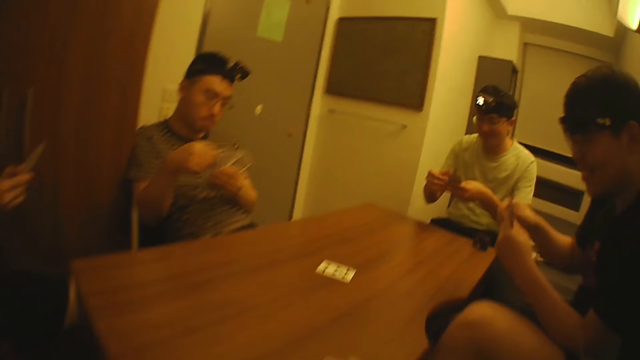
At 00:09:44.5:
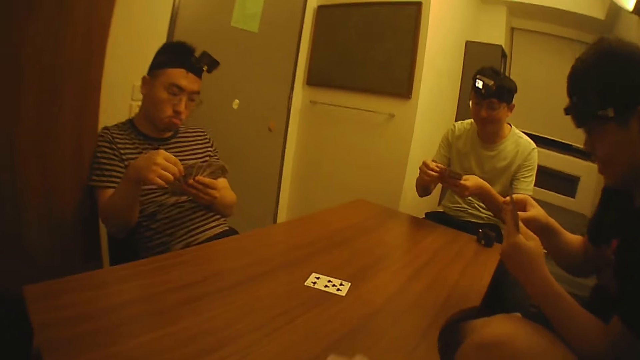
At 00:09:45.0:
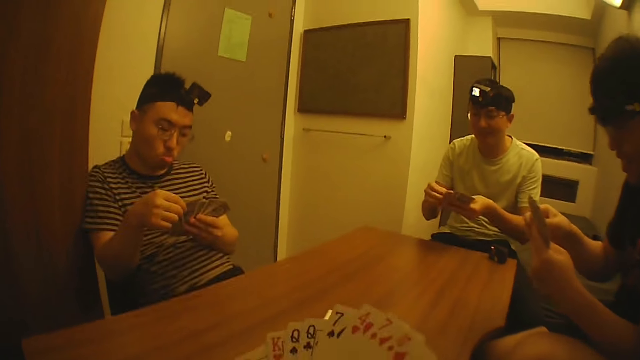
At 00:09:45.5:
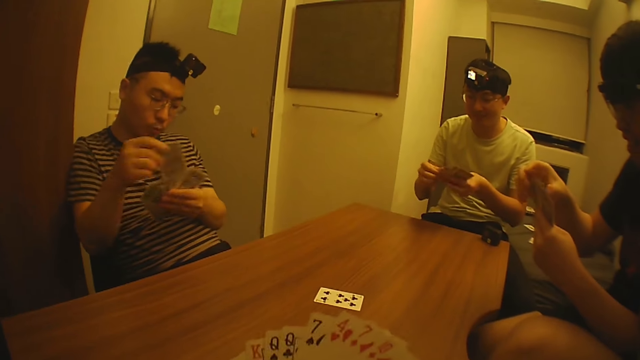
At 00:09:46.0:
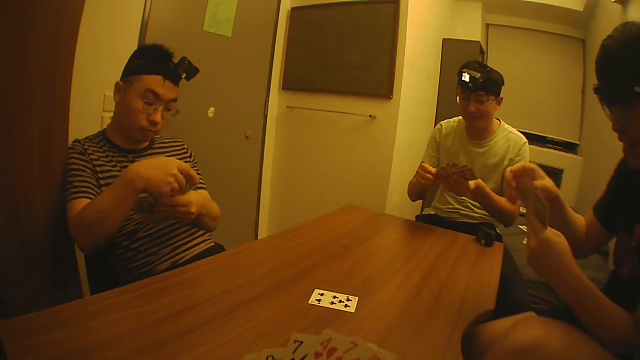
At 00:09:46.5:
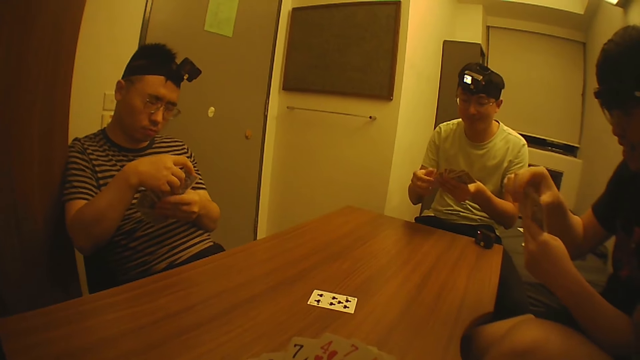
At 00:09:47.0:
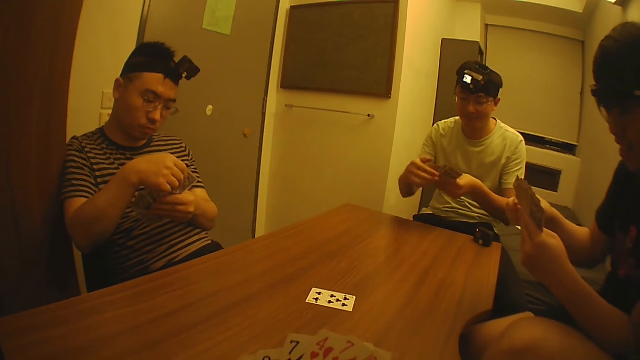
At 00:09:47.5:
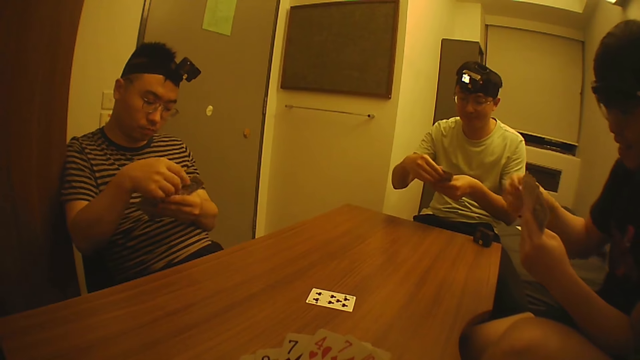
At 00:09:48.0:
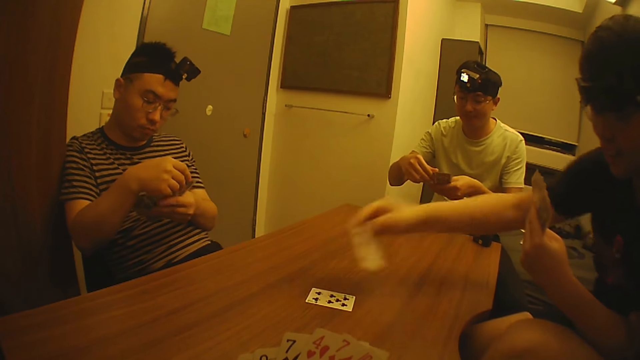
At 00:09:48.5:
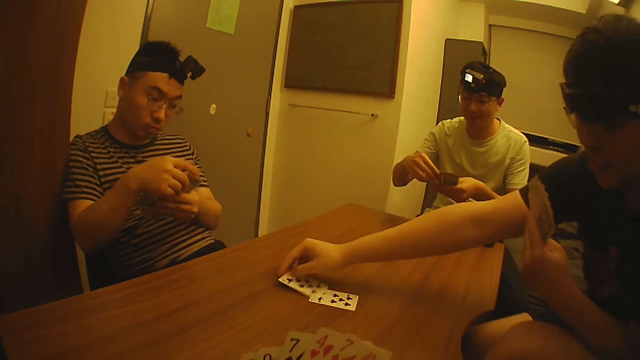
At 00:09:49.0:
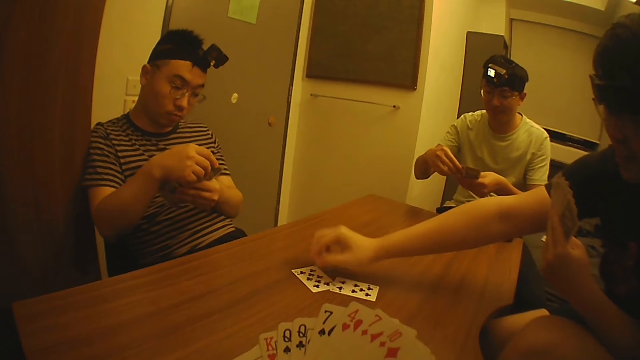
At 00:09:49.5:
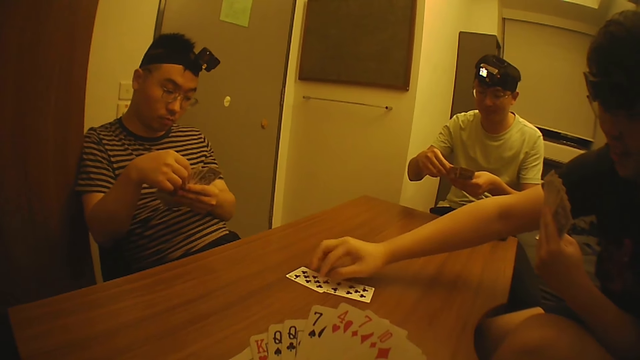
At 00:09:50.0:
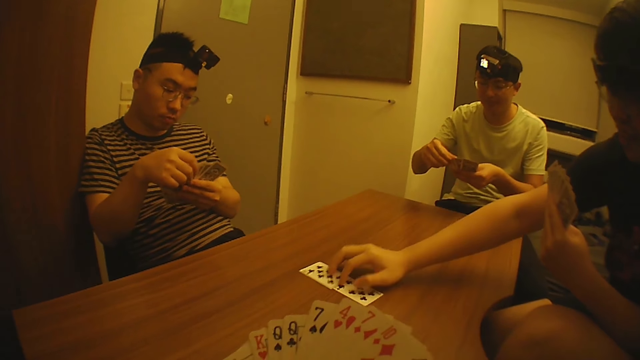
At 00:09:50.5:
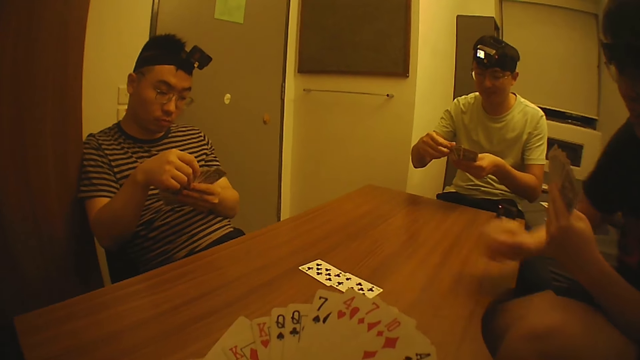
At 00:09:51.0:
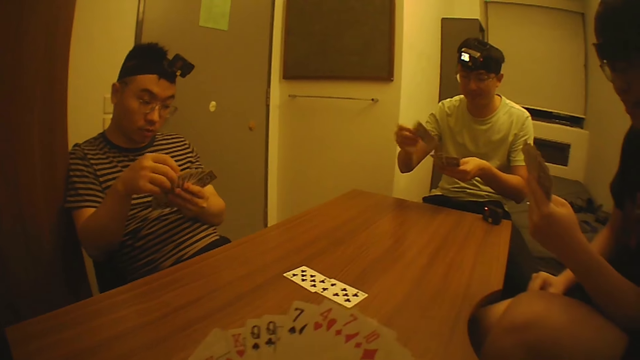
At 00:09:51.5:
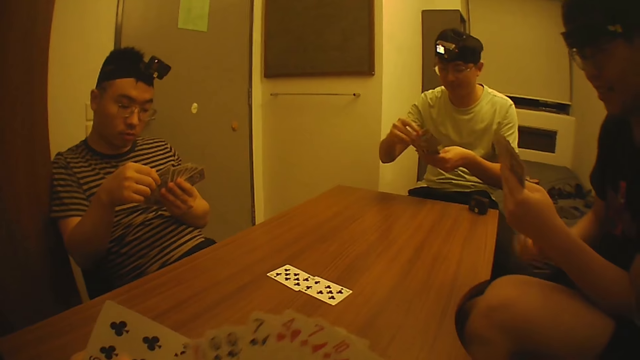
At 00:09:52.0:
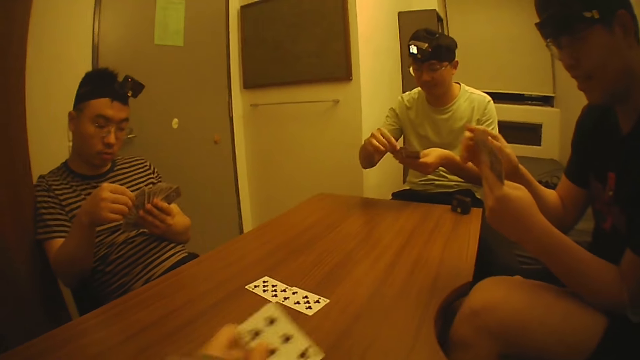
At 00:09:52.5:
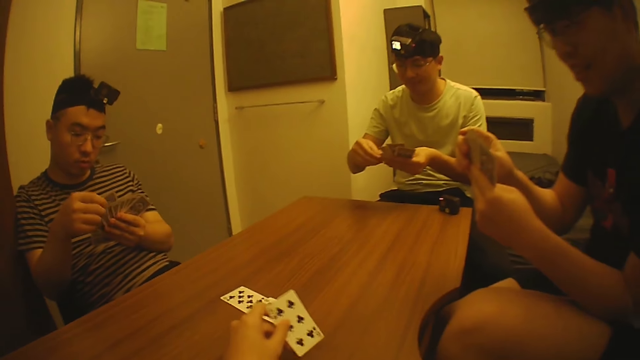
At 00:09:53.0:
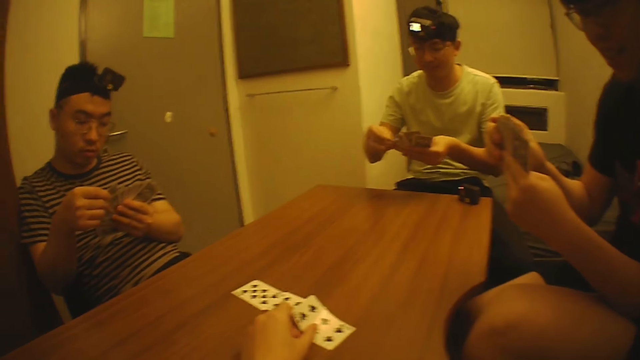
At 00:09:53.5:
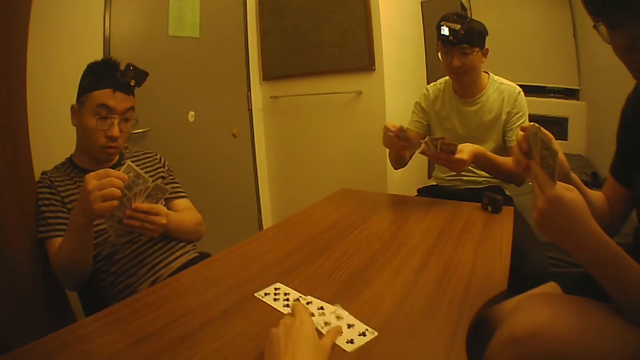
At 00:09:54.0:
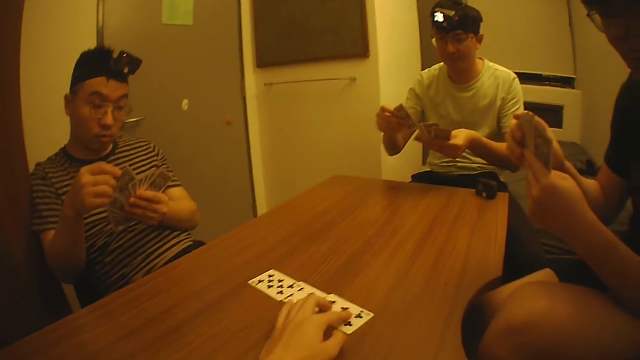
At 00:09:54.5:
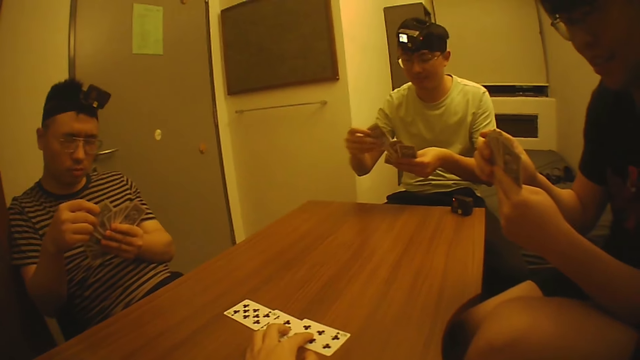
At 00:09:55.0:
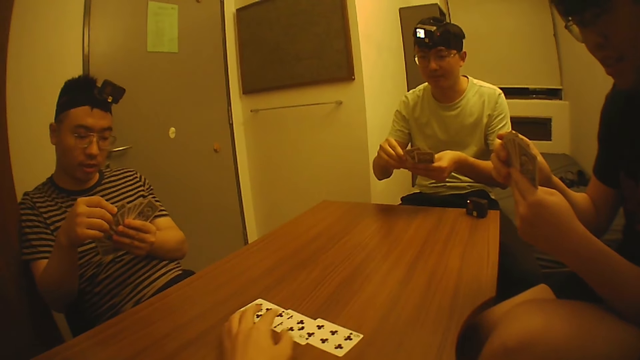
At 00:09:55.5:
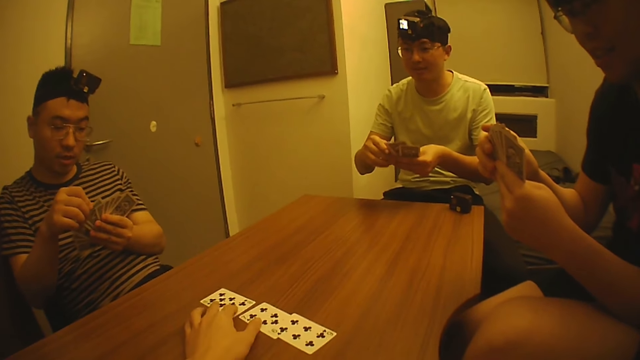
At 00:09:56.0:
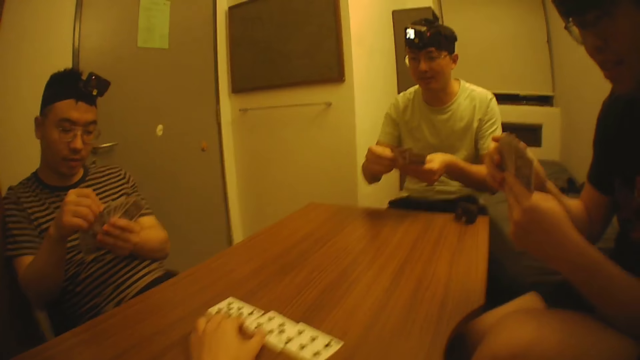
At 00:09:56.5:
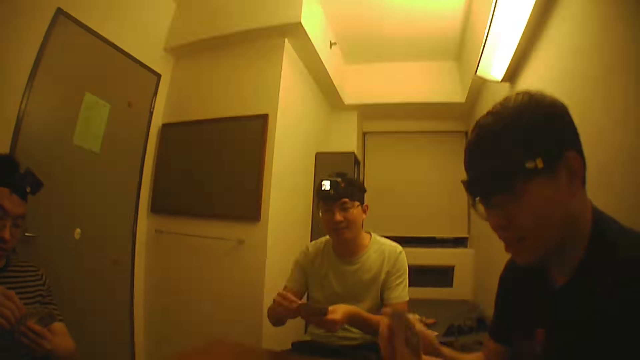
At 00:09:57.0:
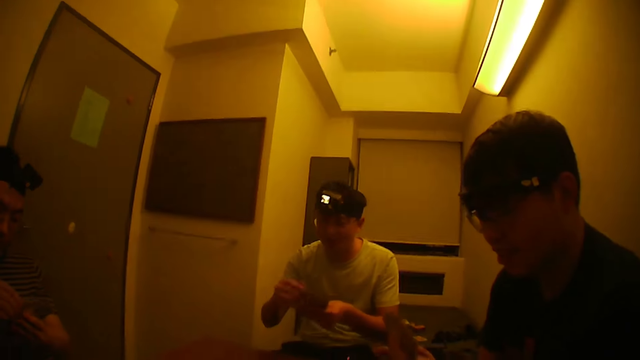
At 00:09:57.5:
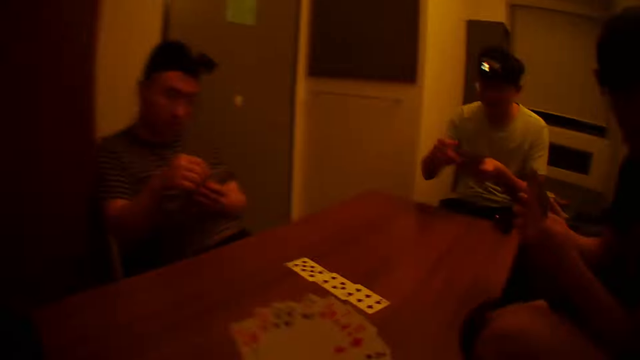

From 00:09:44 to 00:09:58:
A man spreads the cards with both hands. Another man arranges the cards with both hands. A third man picks a card from the cards in his left hand with his right hand. The third man drops the card on the table with his right hand, moves the cards on the table with his right hand, and holds the cards with his left hand. The camera wearer removes a card from the cards in his right hand with his left hand. The third man holds the cards with both hands. The camera wearer drops a card on the table with his left hand. The first man picks a card from the cards in his left hand with his right hand and adds the card to the cards in his left hand with his right hand. The camera wearer moves the cards on the table with his left hand. The first man interacts with the camera wearer, a fourth man, the second man and the third man.

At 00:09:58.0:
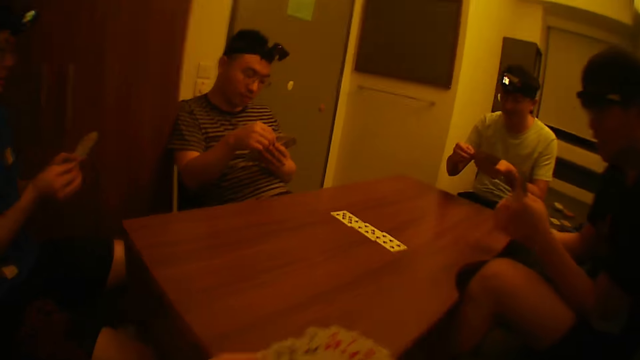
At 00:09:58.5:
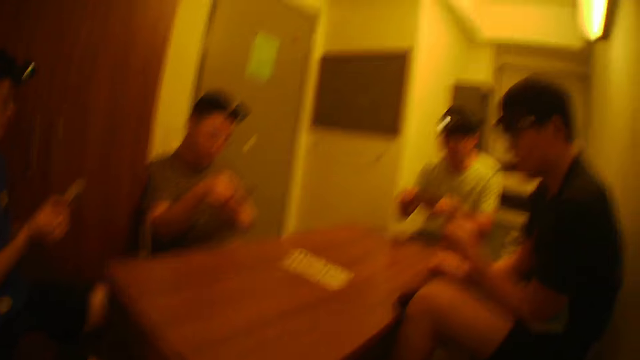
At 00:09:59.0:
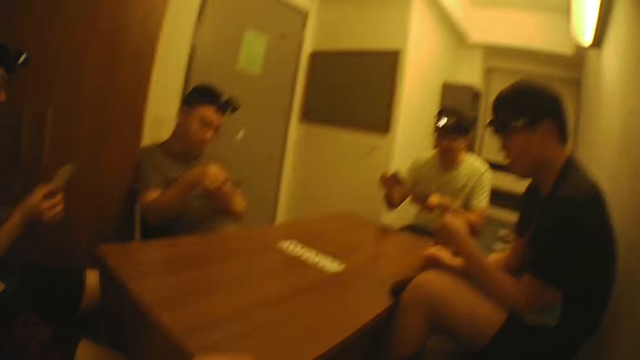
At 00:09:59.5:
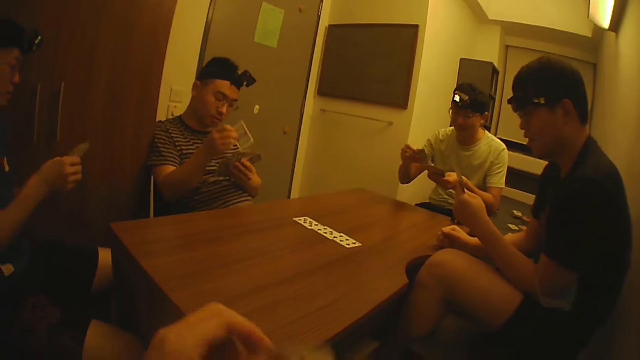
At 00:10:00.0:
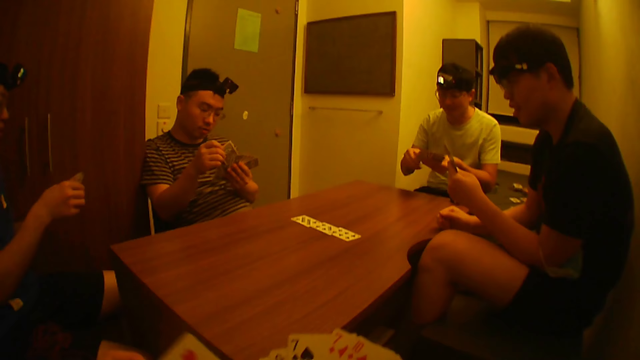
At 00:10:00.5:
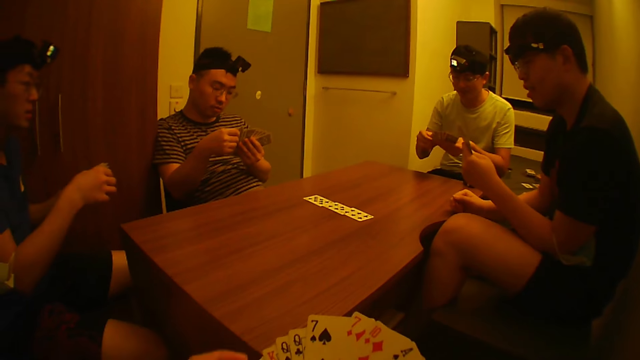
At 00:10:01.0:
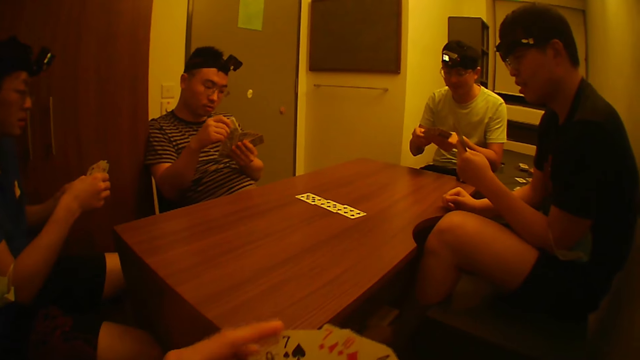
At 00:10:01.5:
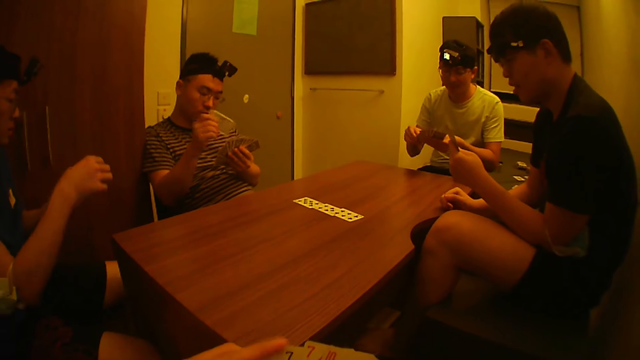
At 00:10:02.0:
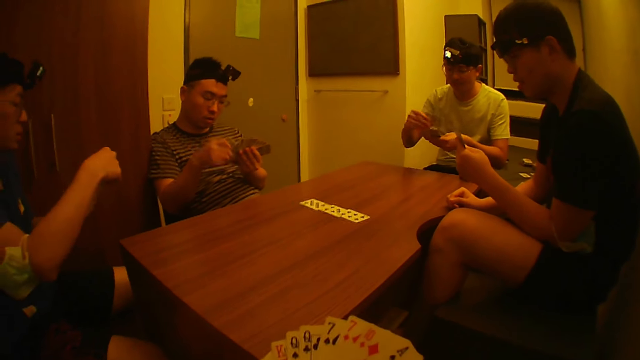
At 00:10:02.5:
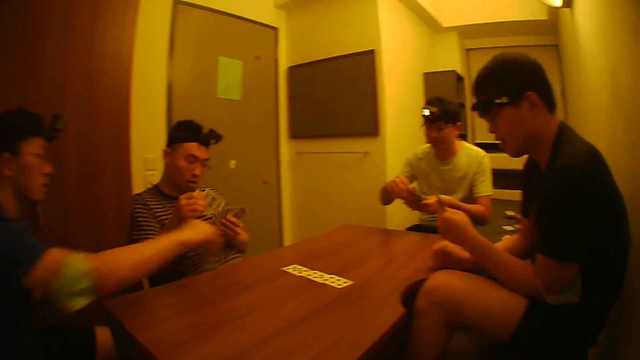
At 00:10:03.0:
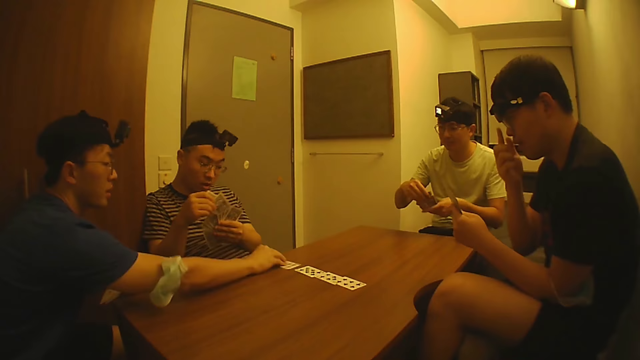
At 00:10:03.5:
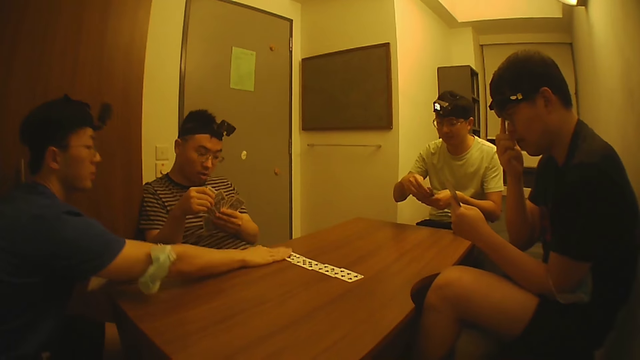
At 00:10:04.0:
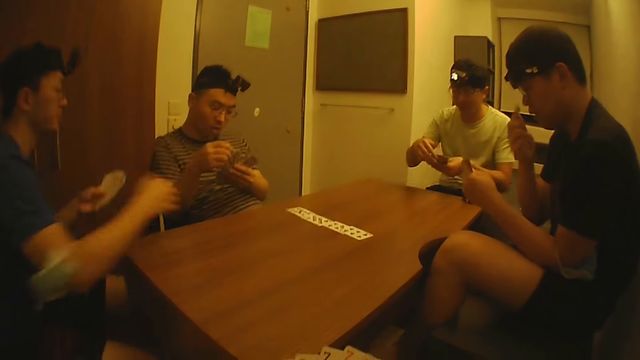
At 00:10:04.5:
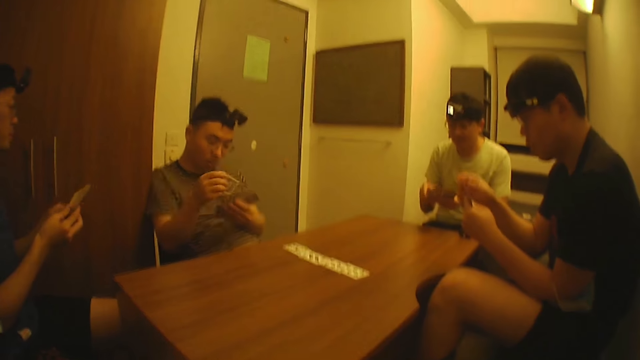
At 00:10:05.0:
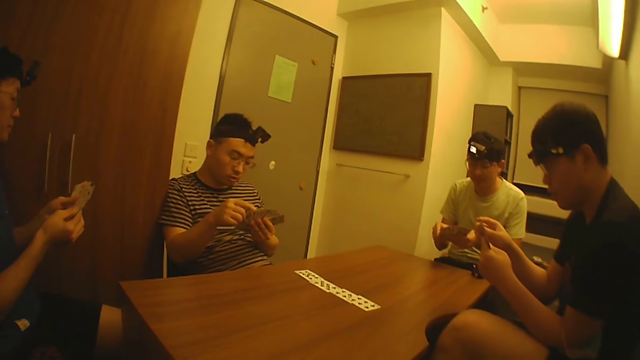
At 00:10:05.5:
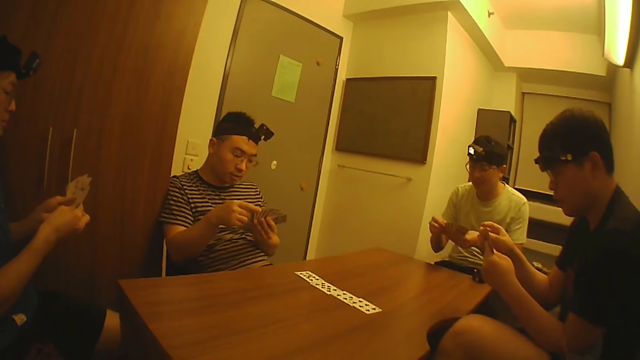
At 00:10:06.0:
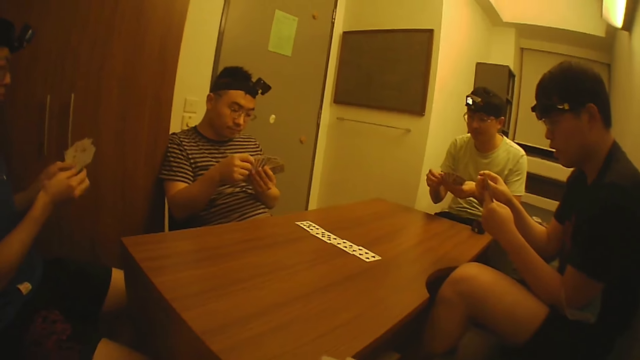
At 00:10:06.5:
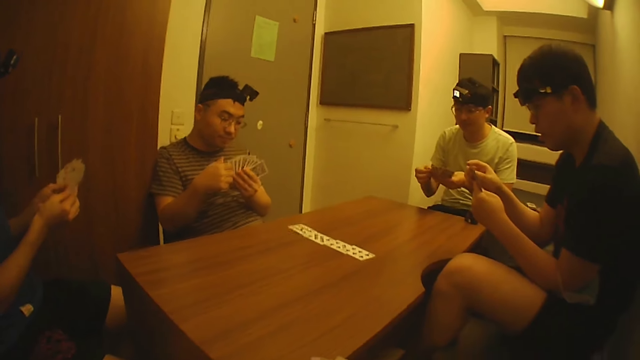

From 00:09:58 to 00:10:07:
The camera wearer looks at the men. He holds the cards with both hands. A man holds a card with his right hand. The camera wearer removes a card from the cards in his right hand with his left hand. The man adds the card to the cards in his left hand with his right hand. The camera wearer puts the card among the cards in his right hand with his left hand. The man shuffles the card in his left hand with his right hand. The camera wearer shuffles the cards. Another man picks a card from the cards in his left hand with his right hand. The other man drops the cards on the table with his right hand. The camera wearer looks at the men. The other man holds the cards with both hands.
